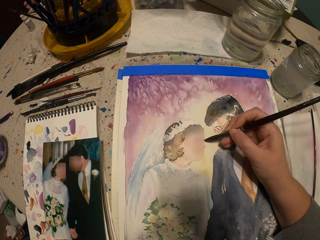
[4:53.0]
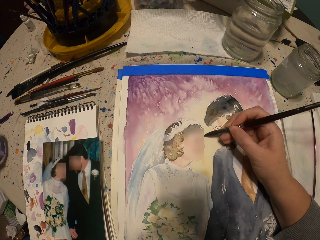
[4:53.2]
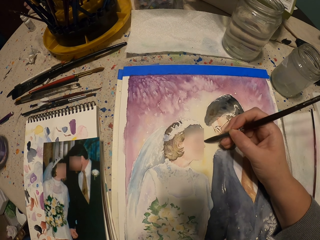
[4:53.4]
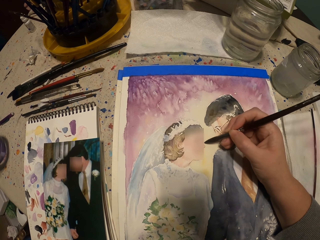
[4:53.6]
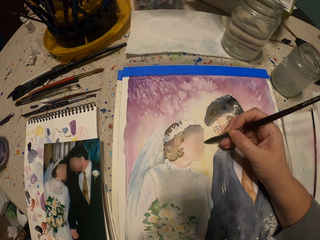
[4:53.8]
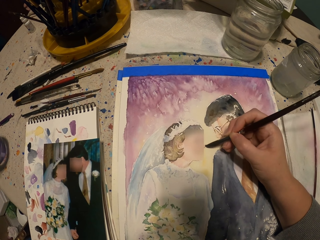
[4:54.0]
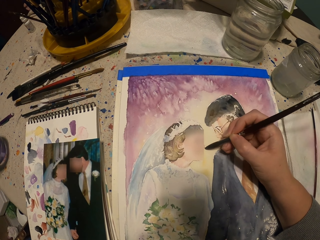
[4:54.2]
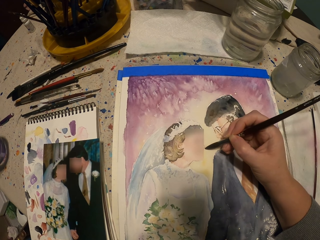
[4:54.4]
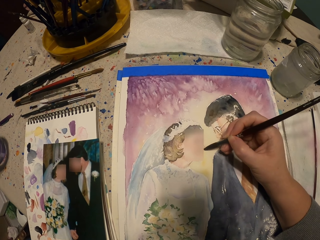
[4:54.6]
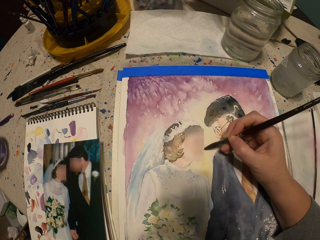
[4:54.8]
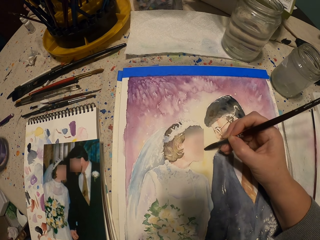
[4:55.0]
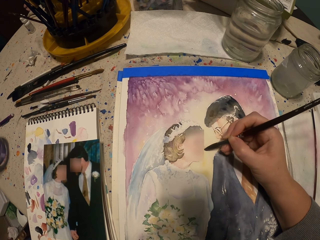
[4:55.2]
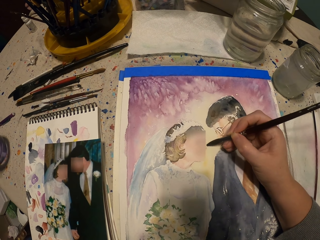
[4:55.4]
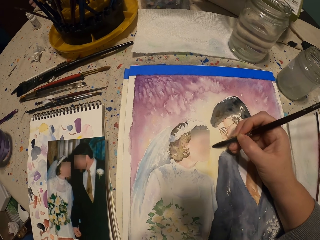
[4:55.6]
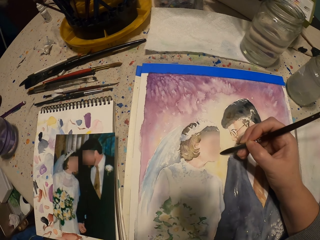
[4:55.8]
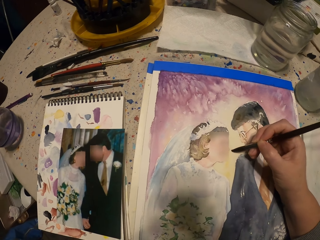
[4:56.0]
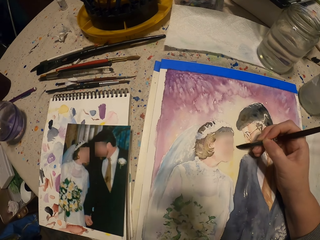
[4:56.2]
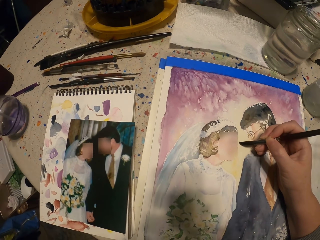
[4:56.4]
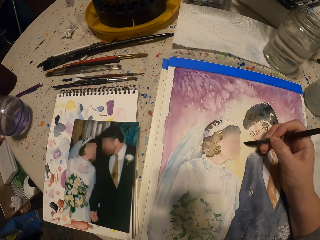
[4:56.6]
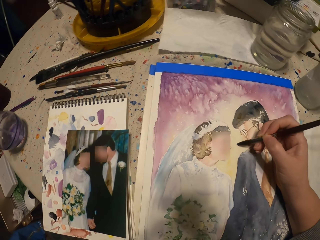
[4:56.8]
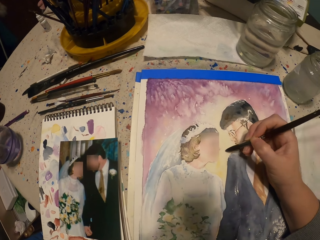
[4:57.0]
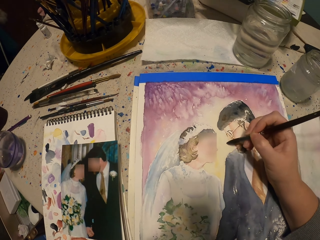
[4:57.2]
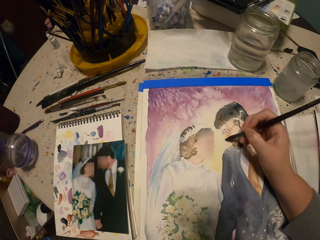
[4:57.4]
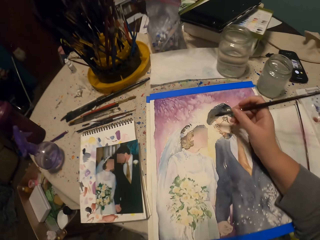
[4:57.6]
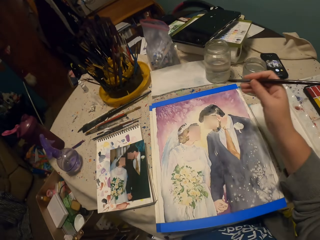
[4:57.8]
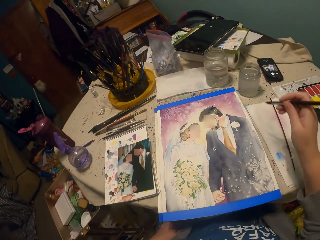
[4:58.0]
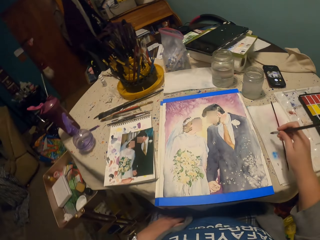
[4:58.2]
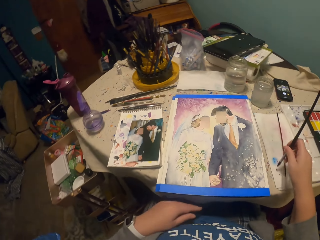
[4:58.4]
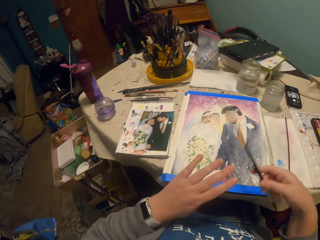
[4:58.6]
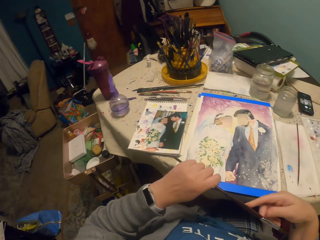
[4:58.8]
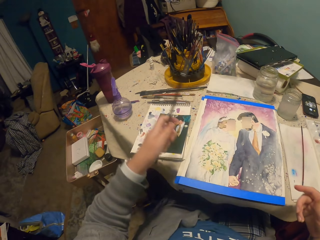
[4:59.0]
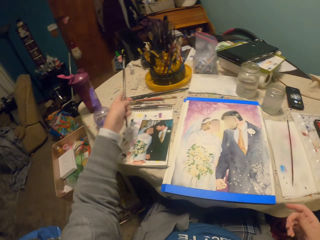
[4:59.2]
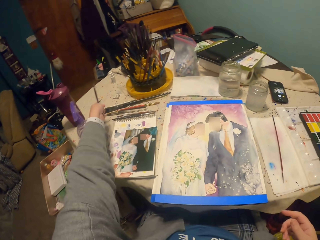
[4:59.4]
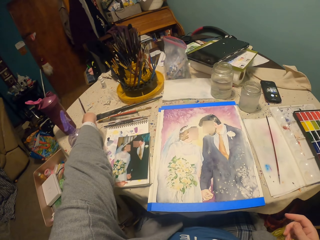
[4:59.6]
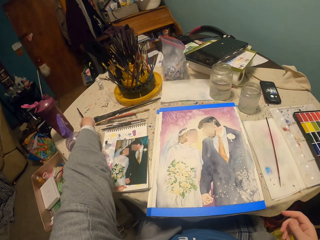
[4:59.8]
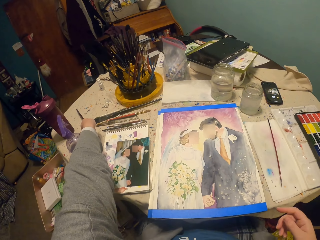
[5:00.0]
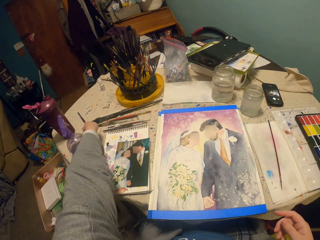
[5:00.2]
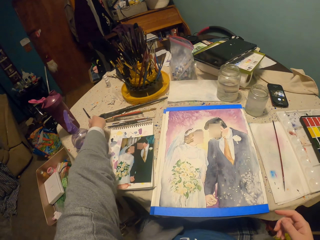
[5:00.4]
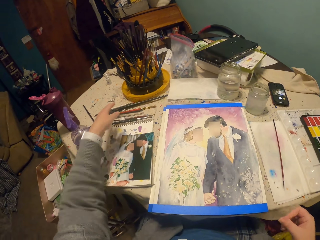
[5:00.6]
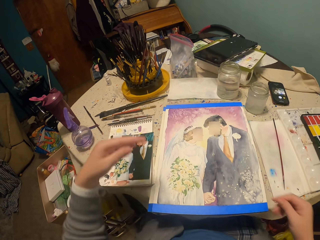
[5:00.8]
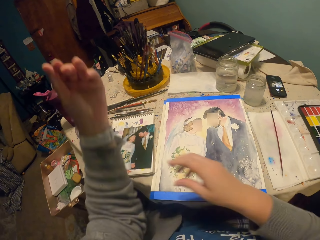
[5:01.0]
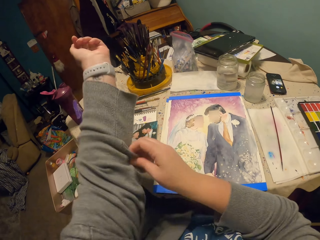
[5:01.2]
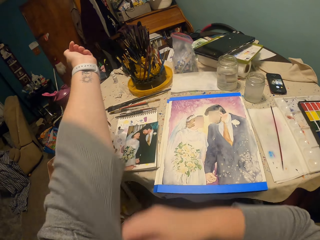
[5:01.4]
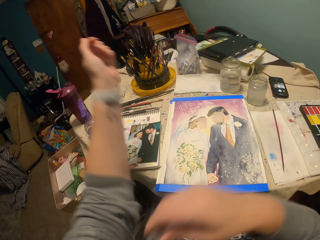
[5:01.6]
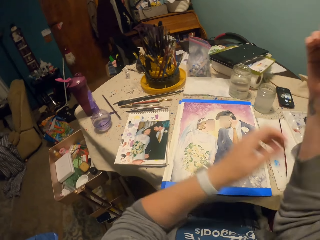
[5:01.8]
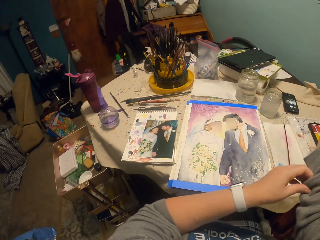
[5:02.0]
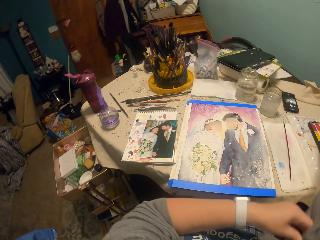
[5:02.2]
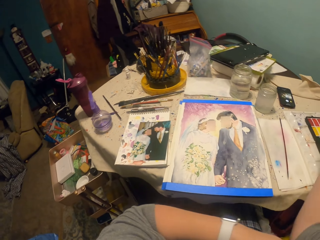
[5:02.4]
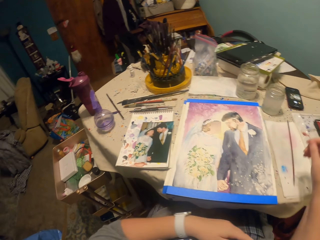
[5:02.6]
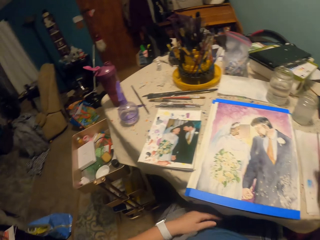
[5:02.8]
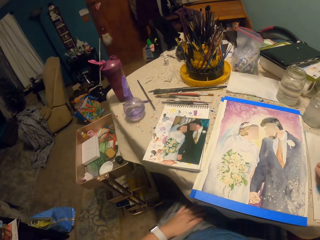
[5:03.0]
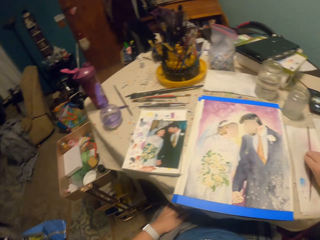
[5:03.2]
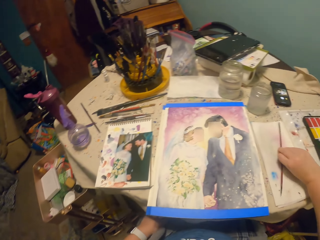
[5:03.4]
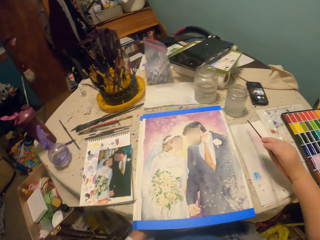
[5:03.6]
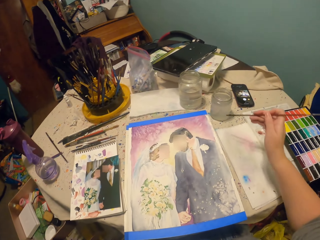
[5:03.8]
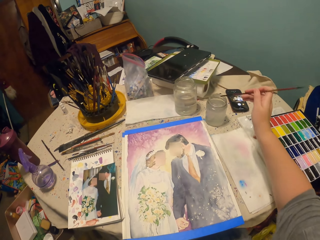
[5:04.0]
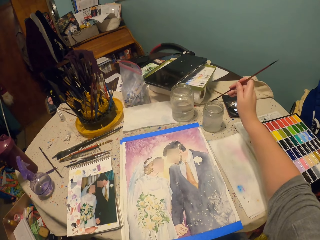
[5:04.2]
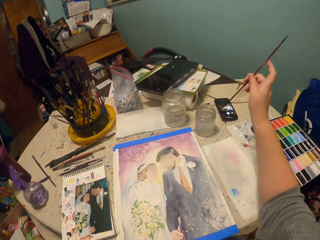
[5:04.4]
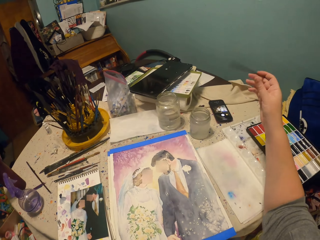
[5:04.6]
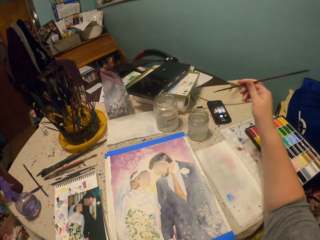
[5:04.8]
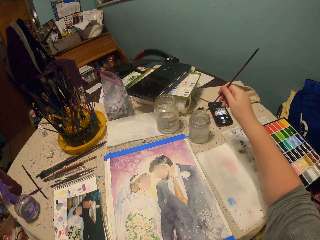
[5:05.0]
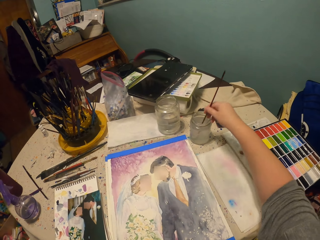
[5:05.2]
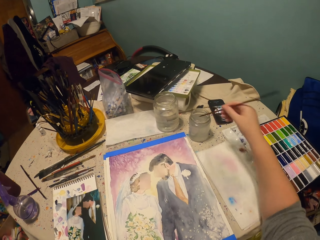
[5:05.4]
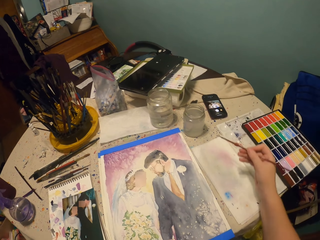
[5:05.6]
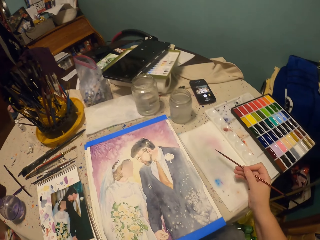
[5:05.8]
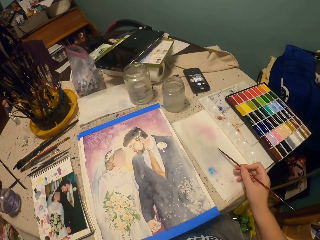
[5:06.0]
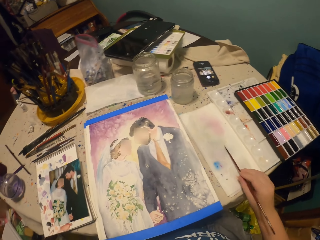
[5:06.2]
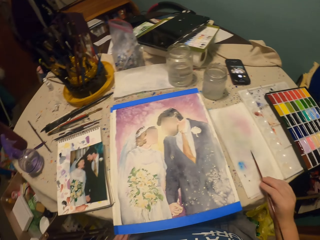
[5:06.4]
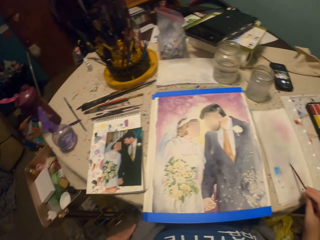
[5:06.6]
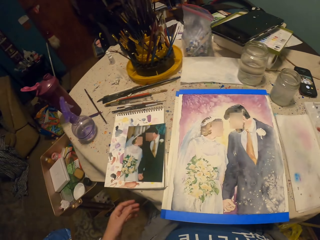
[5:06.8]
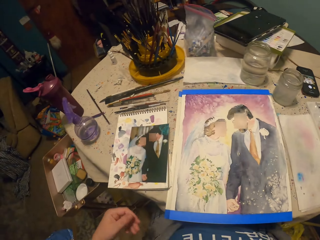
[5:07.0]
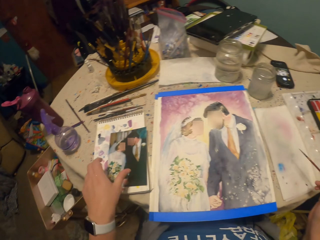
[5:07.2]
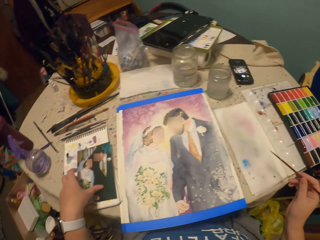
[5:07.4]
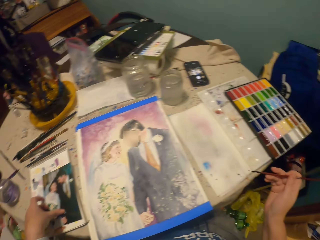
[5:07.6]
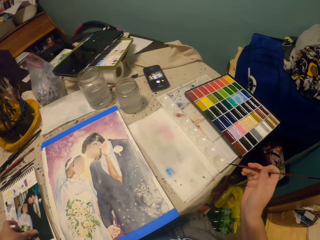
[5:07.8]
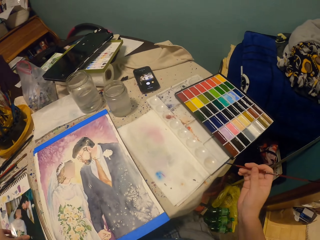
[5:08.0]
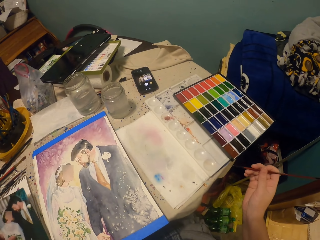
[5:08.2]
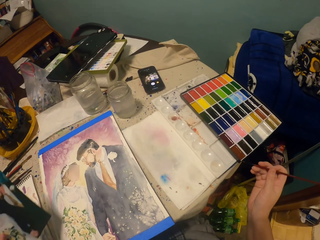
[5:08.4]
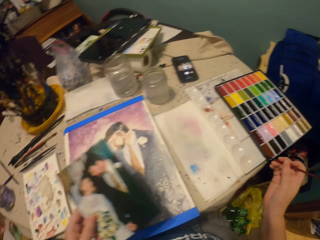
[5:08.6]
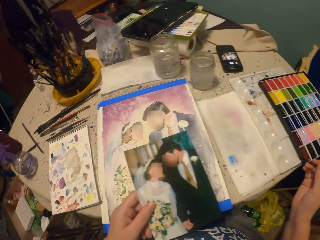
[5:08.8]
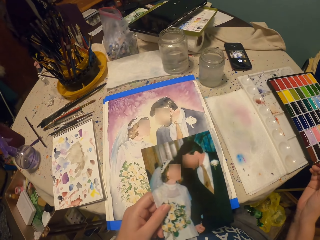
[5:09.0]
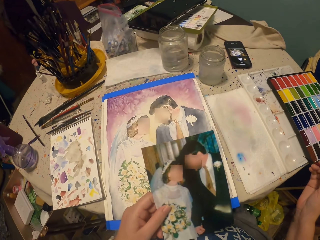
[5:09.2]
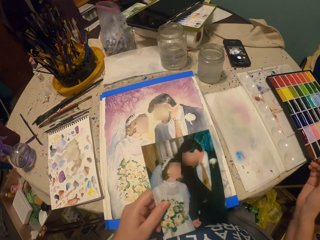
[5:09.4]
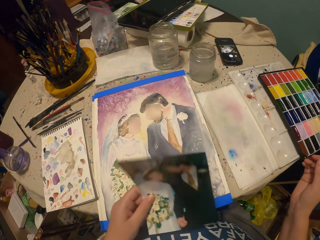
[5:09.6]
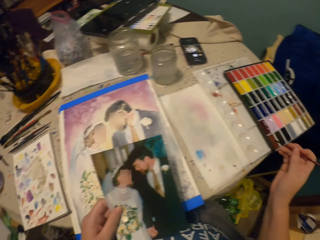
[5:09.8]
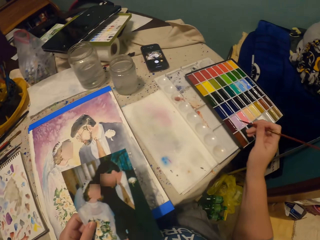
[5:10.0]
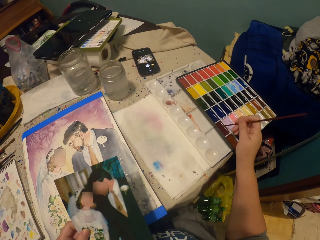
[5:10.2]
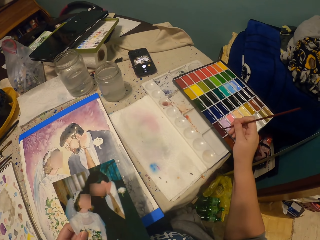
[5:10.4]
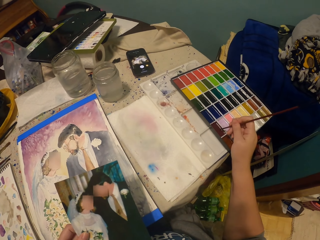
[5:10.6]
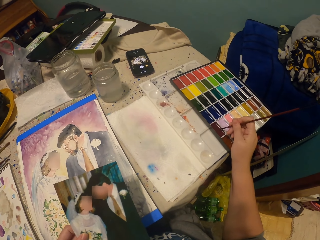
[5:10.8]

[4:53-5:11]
The camera wearer holds the painting brush. They put the brush on the table. They pull up the sweater. They hold the painting brush. They pick up the brush. They dip the painting brush into the water in the container. They hold the painting brush. They rub the brush on the paper. They pick up the photo and hold the photo. They apply the paint on the brush.

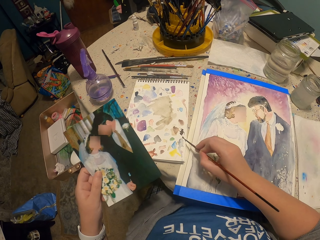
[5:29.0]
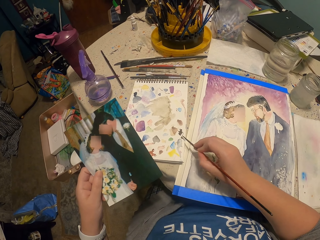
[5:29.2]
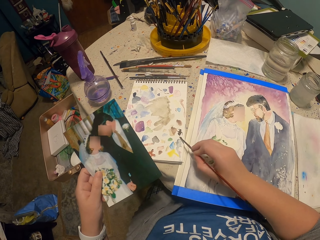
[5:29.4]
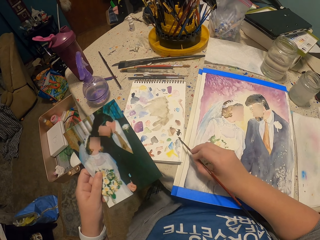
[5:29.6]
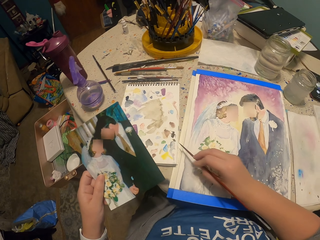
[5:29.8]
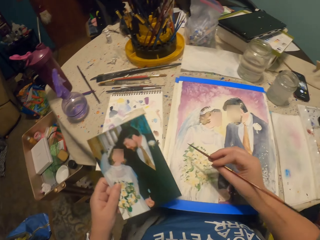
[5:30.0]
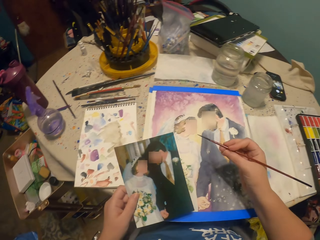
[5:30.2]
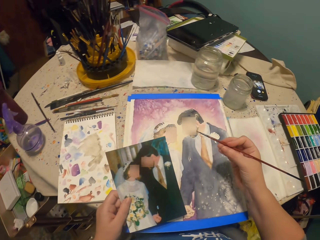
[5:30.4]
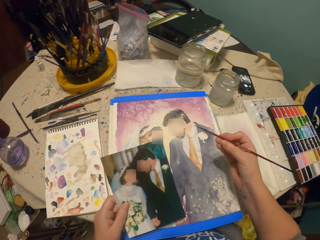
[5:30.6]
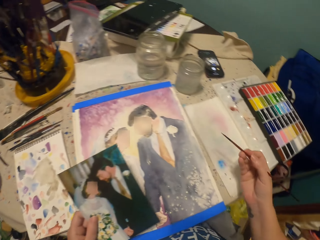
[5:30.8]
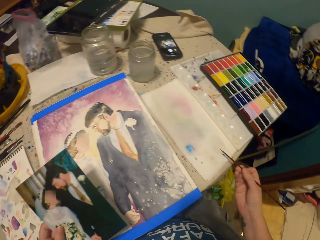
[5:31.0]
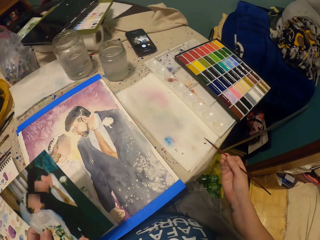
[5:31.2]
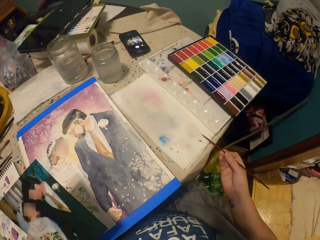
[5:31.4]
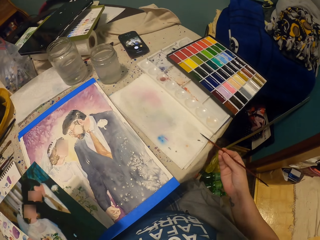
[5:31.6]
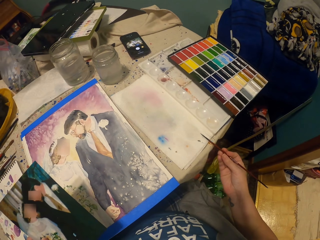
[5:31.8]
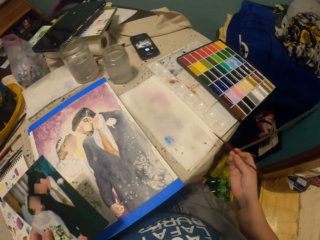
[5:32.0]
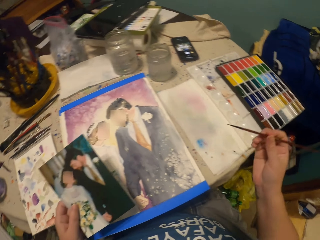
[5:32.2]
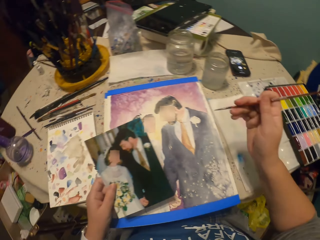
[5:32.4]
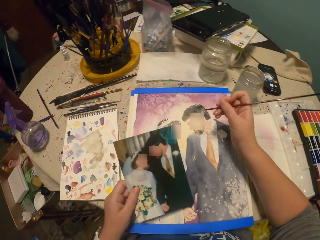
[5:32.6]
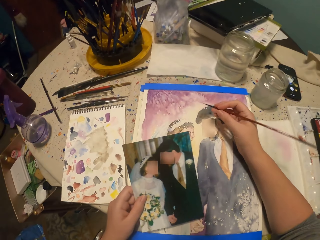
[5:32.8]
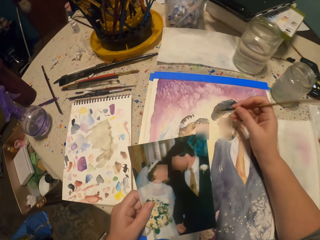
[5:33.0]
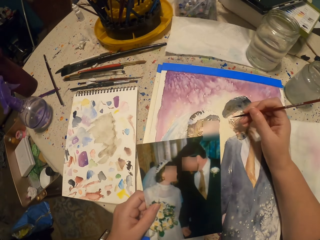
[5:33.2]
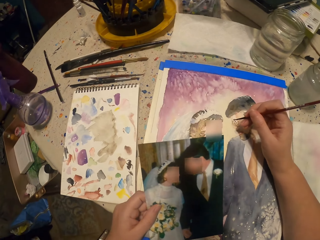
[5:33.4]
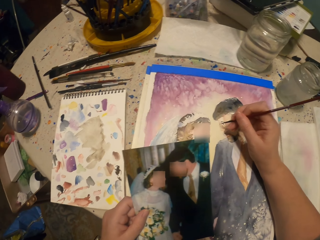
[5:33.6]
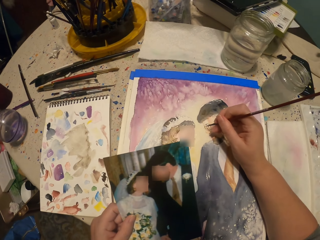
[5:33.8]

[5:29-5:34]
The camera wearer holds the painting brush. They rub the brush on the paper. They paint the decoration on the paper.
